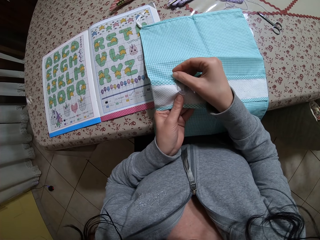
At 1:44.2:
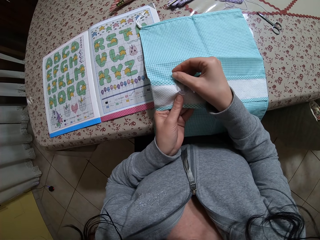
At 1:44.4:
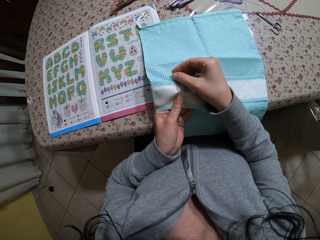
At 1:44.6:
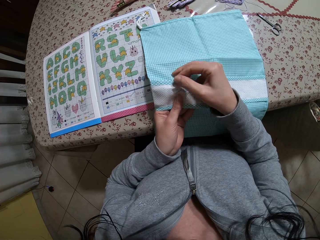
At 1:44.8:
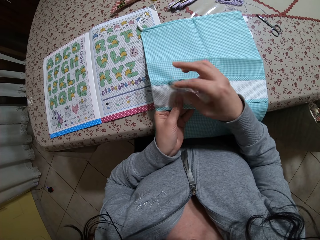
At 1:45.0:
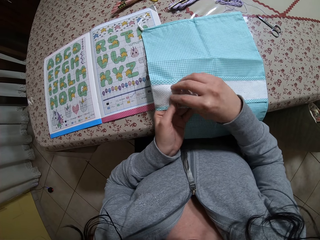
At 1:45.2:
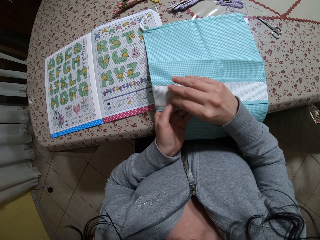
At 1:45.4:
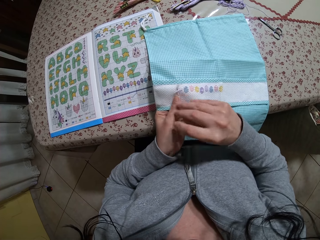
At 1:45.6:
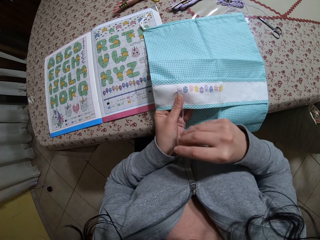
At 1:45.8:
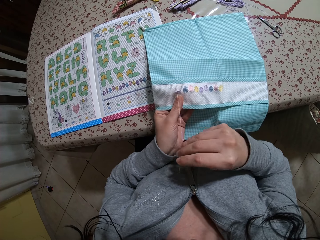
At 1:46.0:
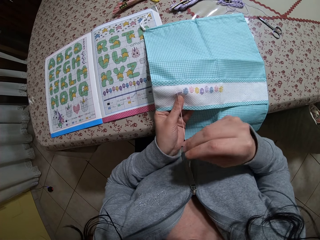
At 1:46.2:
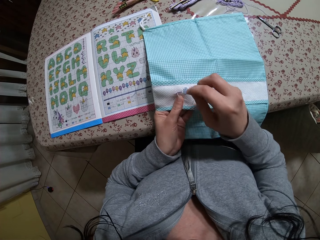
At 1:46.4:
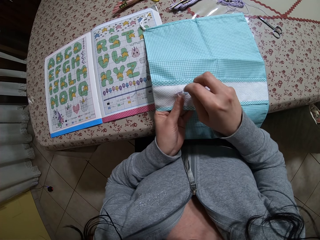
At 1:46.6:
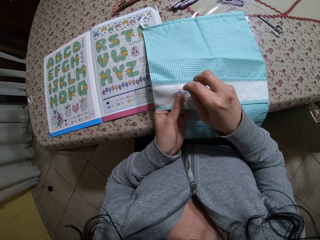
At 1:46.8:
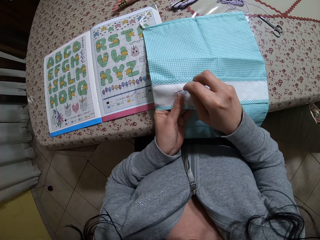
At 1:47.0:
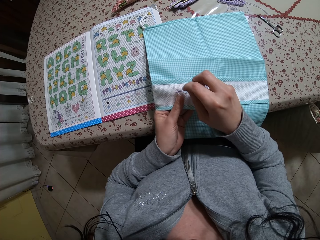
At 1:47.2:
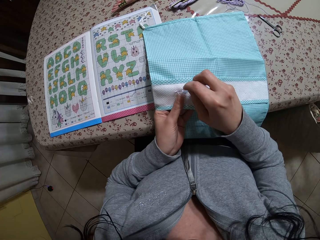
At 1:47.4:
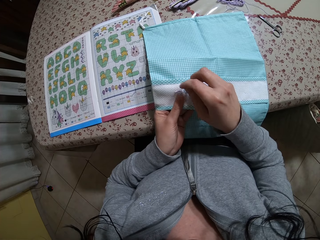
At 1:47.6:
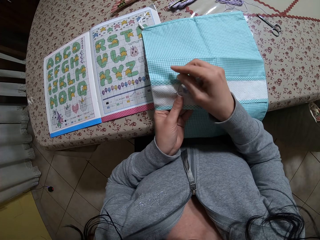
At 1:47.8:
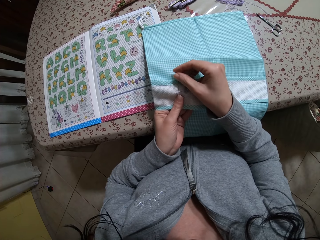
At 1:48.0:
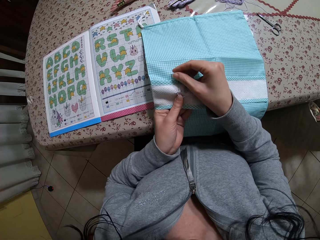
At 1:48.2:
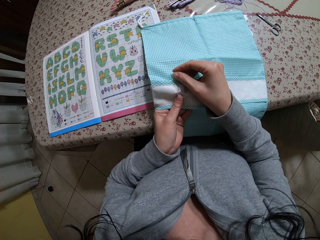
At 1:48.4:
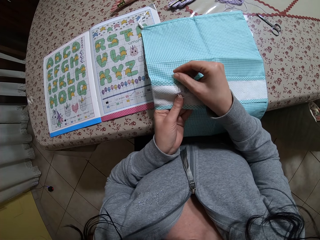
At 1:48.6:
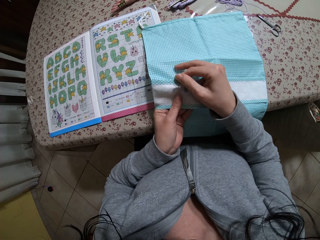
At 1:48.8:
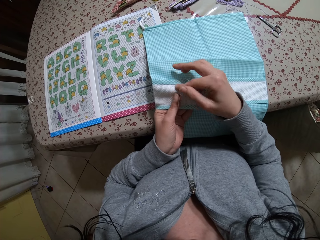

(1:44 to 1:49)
The camera wearer makes a pattern on the fabric.

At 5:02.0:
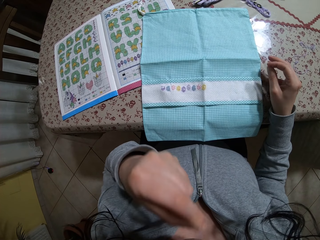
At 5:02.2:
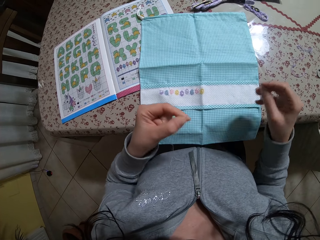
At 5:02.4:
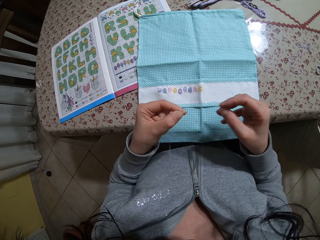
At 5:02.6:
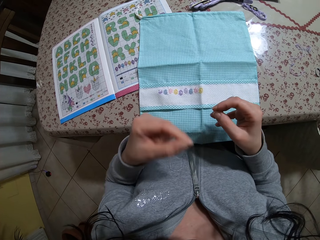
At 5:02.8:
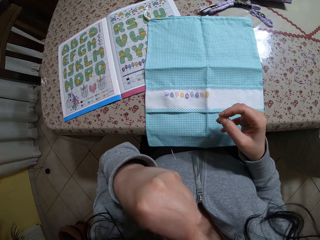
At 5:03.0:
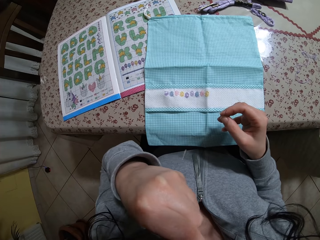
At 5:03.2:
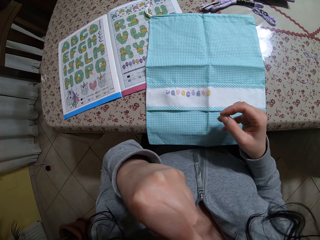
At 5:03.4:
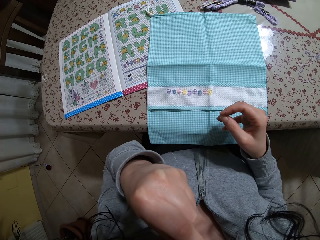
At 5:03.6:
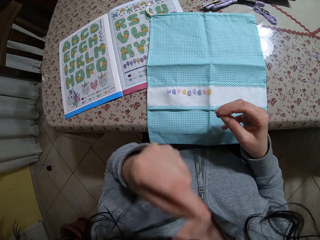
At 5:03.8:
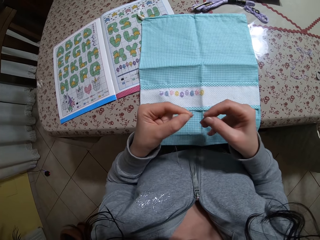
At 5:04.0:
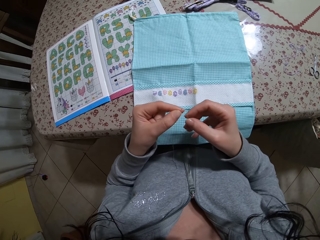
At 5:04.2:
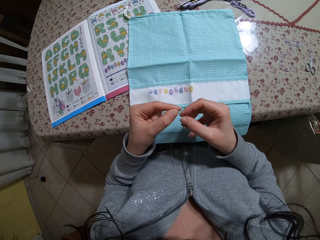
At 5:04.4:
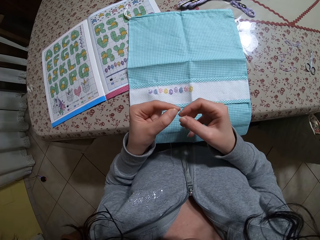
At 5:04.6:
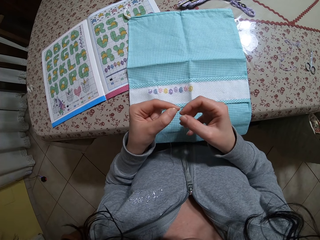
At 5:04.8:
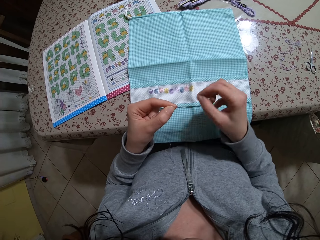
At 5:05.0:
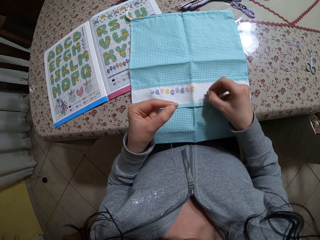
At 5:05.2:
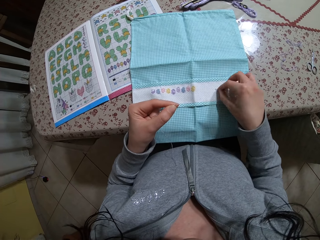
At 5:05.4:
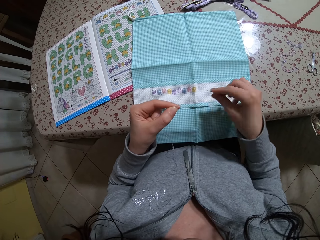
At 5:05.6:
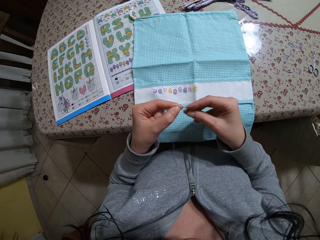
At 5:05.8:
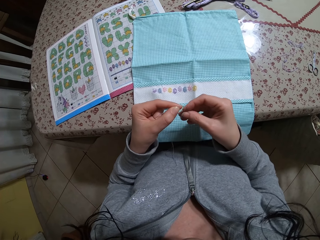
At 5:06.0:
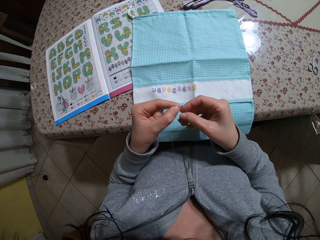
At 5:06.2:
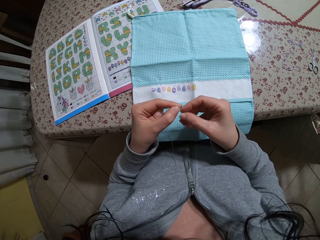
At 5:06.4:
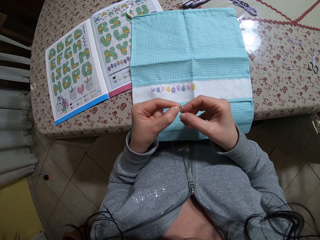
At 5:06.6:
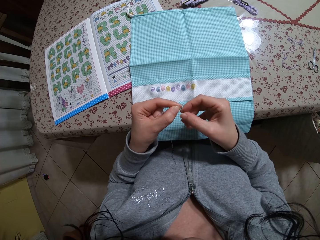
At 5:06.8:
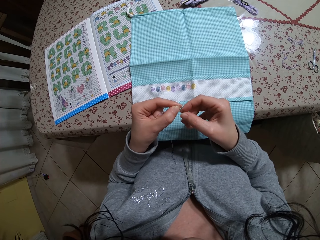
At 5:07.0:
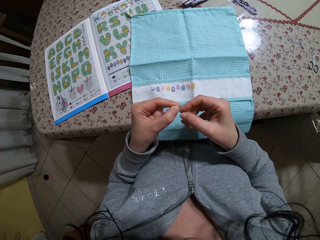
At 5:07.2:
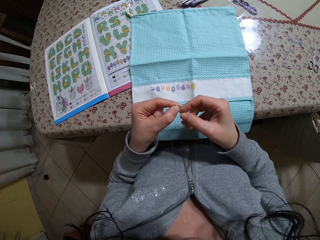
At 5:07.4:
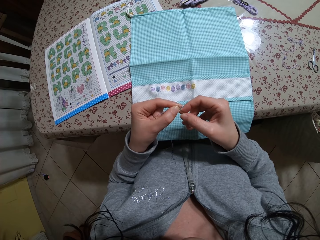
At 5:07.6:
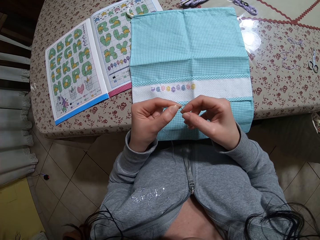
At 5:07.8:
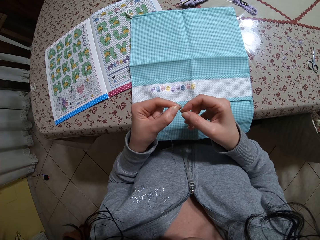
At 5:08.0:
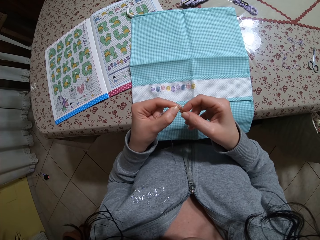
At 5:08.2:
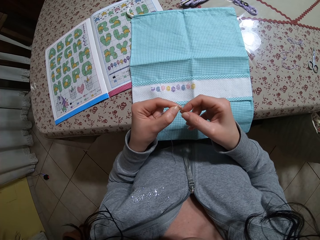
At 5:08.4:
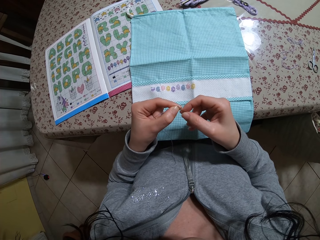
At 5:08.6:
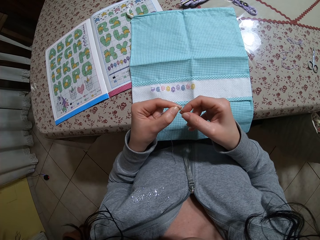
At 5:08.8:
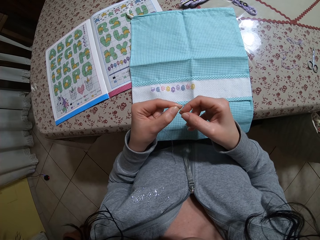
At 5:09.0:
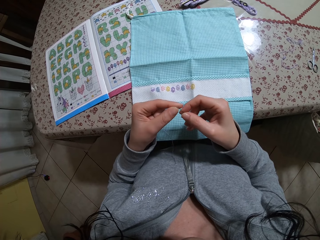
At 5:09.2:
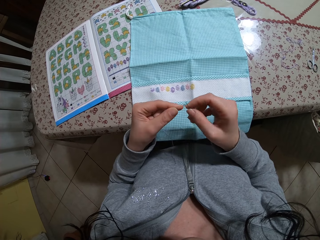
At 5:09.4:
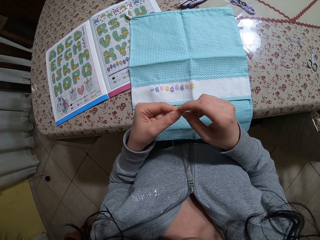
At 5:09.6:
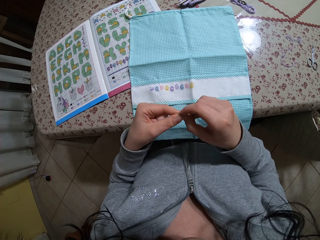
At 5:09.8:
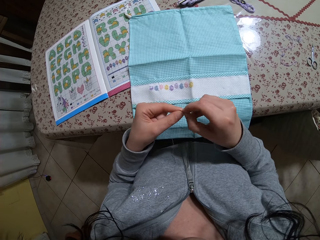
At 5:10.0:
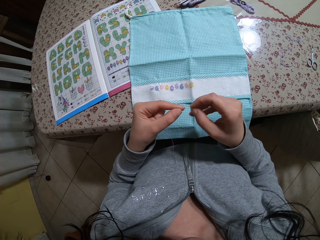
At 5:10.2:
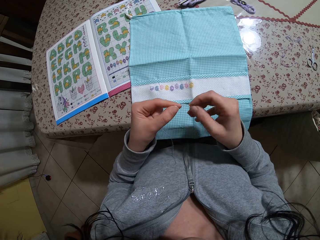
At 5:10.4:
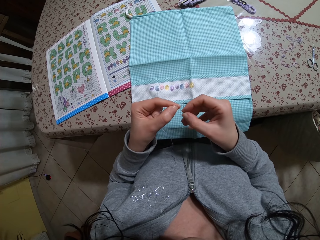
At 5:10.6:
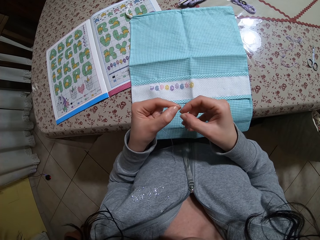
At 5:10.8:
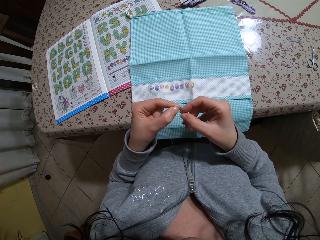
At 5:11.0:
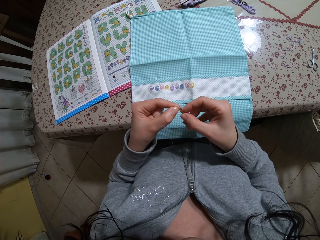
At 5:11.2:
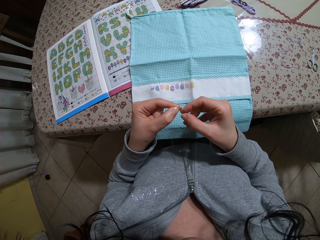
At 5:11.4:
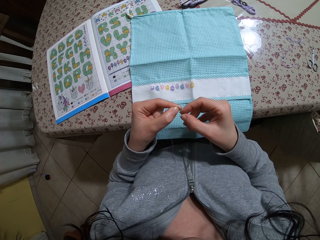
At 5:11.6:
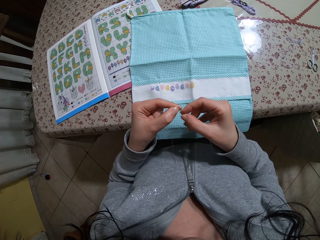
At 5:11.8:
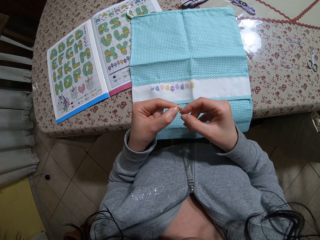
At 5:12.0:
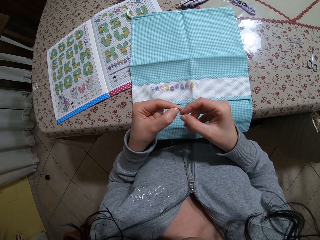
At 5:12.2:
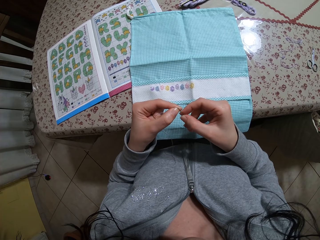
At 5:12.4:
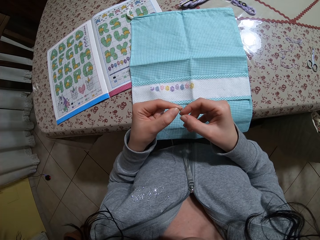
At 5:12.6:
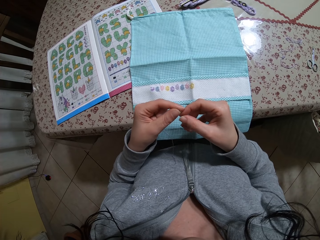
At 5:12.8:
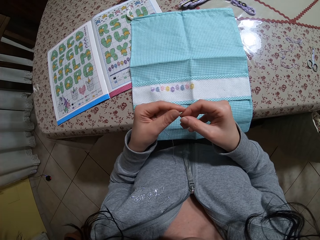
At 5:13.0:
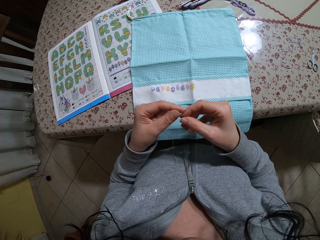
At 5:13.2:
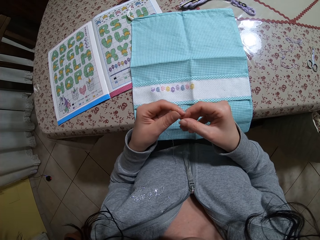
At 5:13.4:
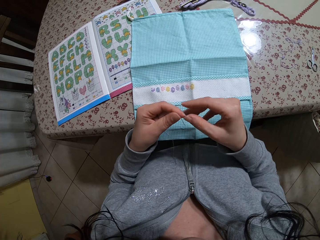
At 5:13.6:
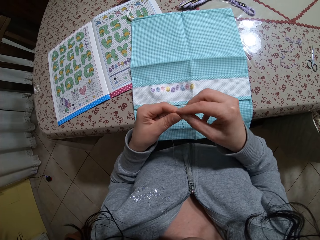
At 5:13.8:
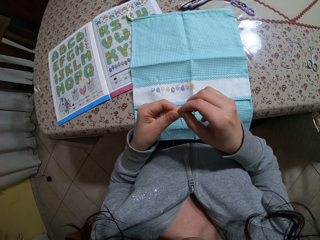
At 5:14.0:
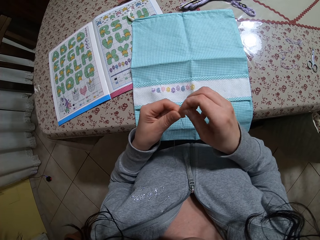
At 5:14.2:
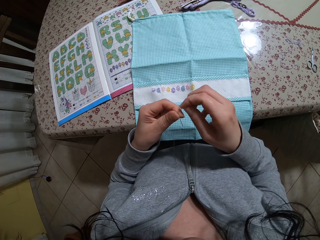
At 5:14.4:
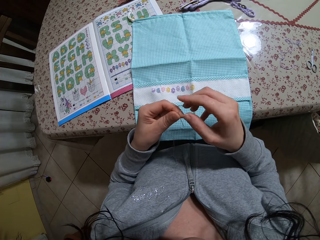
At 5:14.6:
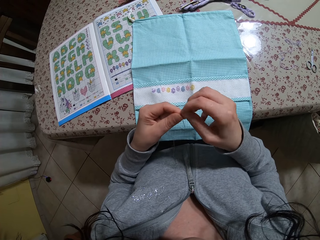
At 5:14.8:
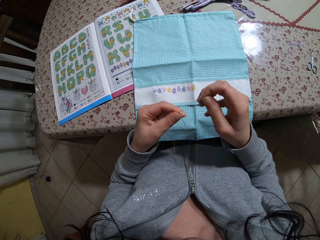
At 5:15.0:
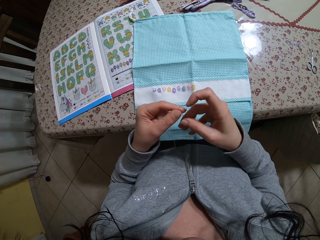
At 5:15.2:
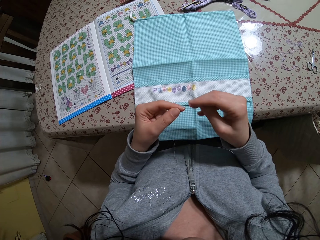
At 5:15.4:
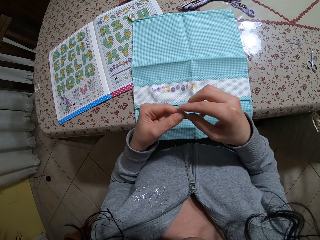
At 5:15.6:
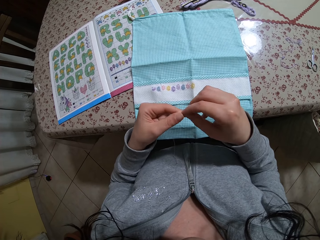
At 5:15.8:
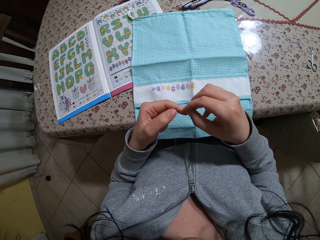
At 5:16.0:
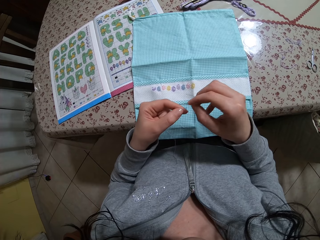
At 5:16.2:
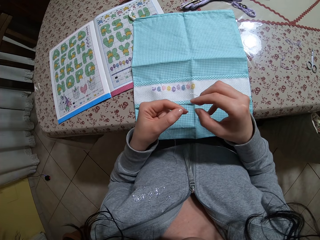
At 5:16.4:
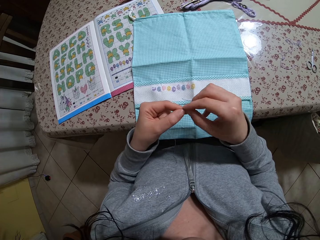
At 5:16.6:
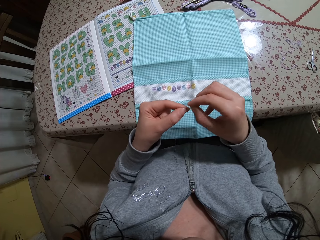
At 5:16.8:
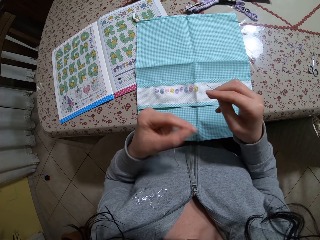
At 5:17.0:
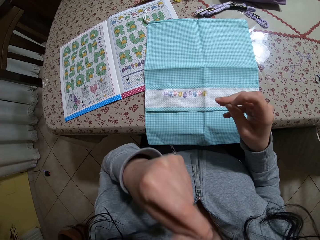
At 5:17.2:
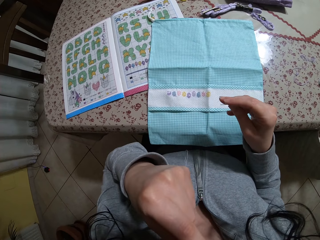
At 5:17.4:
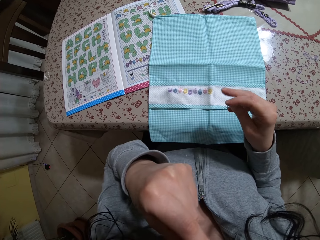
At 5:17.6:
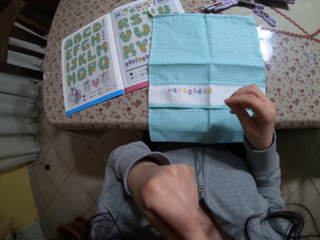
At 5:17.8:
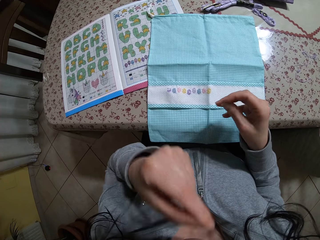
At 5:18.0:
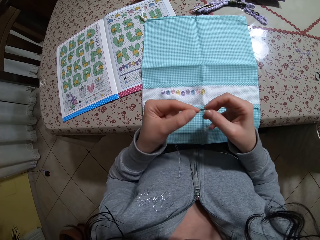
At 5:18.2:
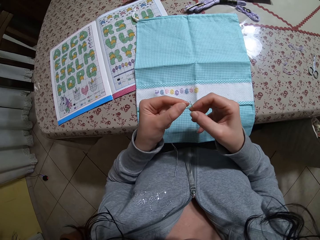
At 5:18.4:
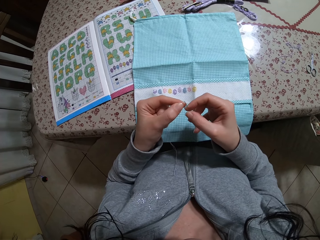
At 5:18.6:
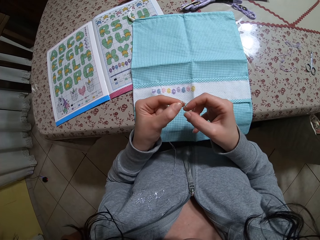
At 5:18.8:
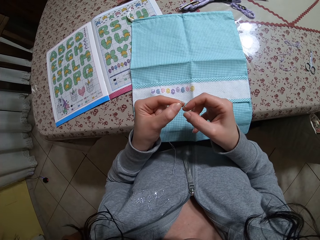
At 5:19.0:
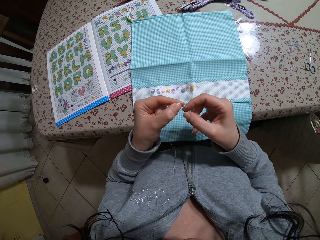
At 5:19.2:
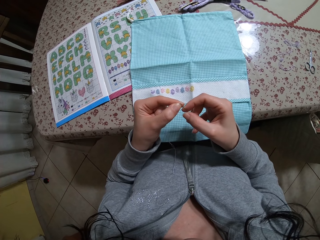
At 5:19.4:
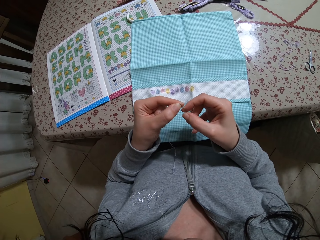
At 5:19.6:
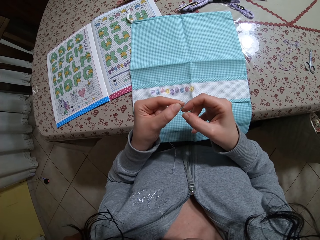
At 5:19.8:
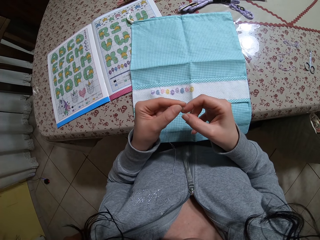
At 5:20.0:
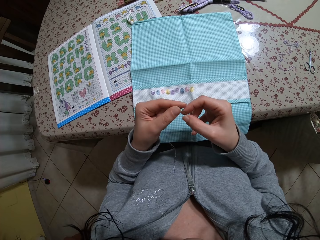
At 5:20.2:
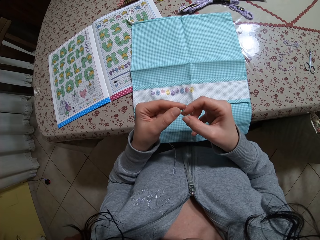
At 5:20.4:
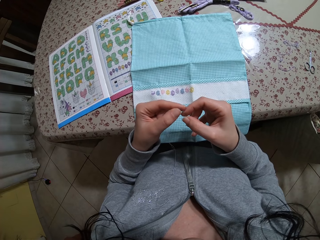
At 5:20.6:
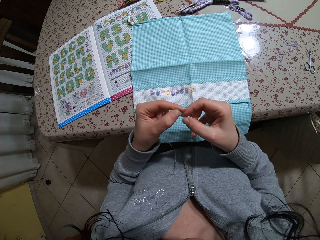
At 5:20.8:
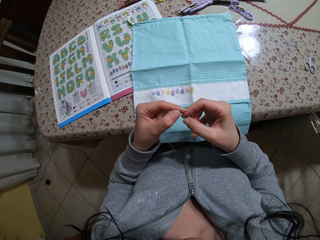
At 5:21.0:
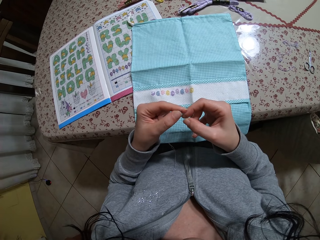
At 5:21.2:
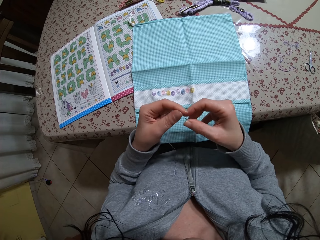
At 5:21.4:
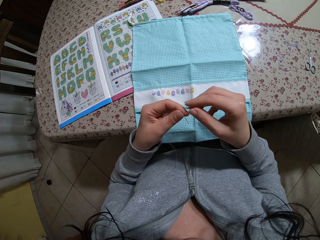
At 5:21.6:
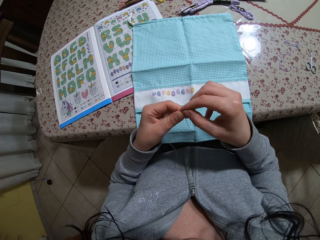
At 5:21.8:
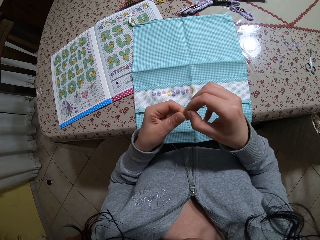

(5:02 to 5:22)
The camera wearer threads the needle with both hands. She places the thread in her mouth with her left hand. She threads the needle with both hands.
